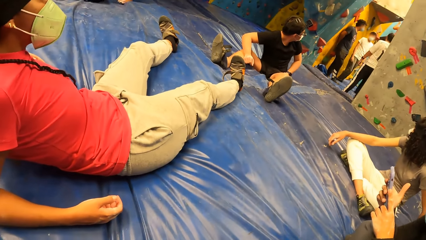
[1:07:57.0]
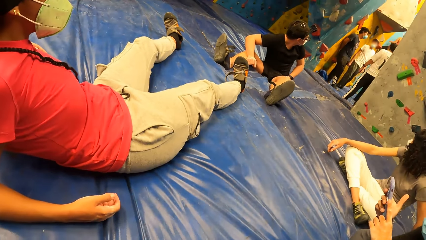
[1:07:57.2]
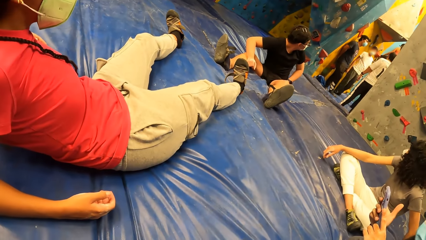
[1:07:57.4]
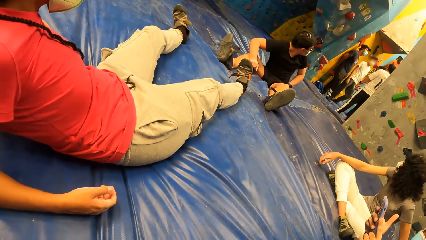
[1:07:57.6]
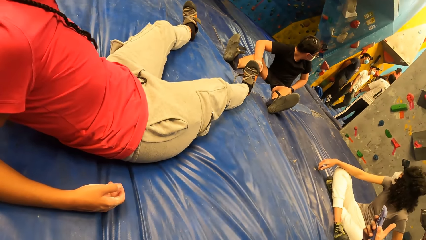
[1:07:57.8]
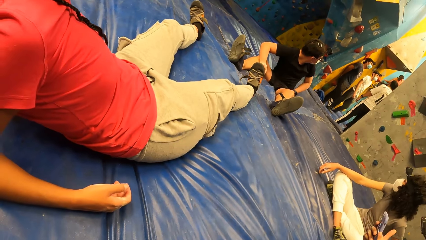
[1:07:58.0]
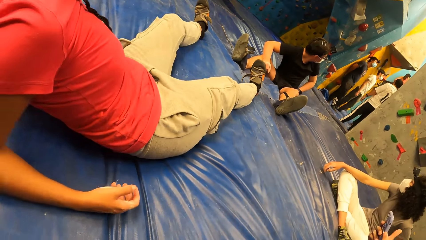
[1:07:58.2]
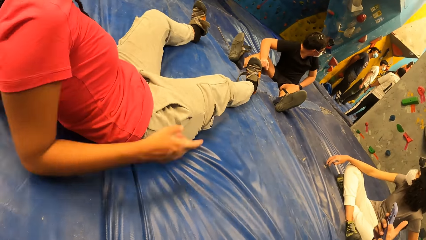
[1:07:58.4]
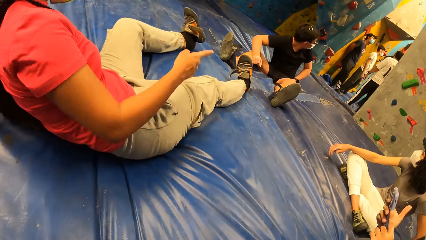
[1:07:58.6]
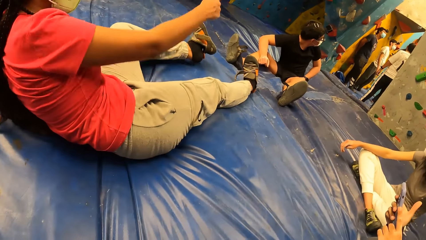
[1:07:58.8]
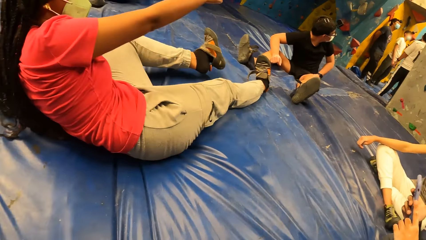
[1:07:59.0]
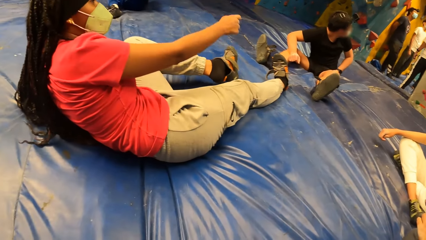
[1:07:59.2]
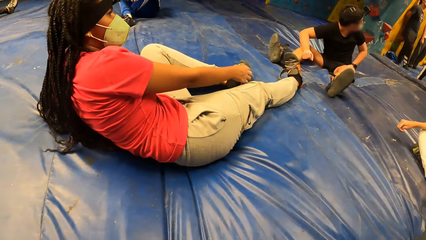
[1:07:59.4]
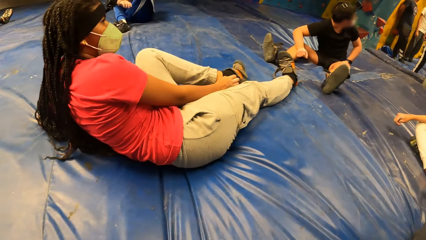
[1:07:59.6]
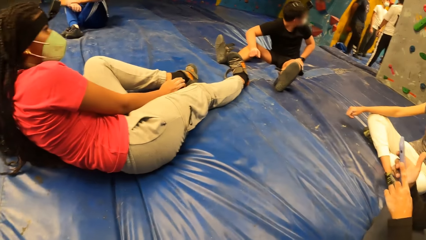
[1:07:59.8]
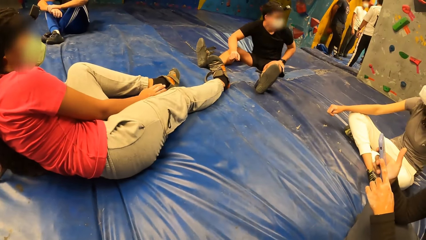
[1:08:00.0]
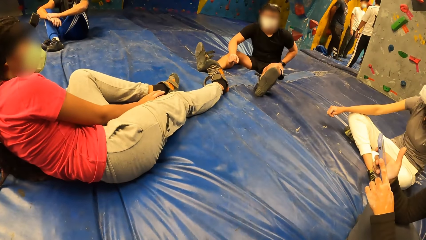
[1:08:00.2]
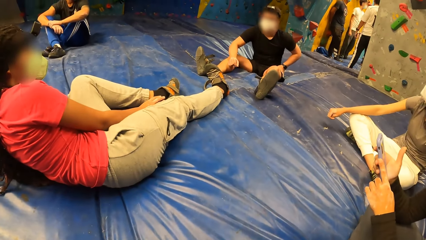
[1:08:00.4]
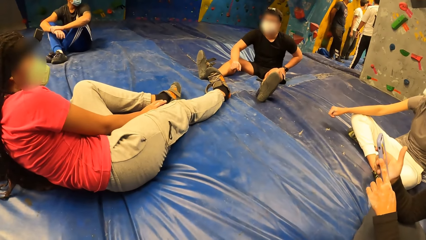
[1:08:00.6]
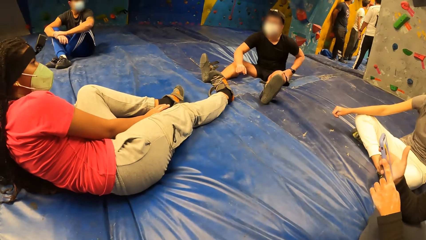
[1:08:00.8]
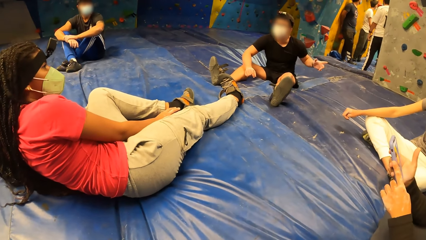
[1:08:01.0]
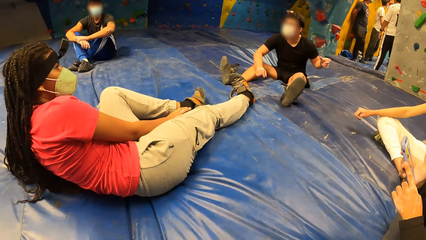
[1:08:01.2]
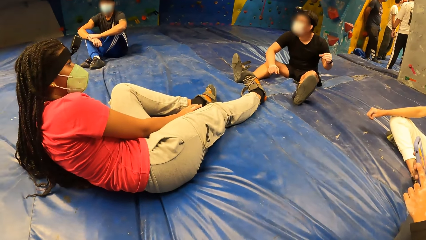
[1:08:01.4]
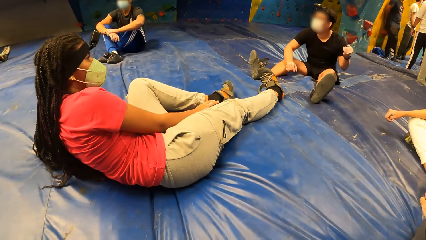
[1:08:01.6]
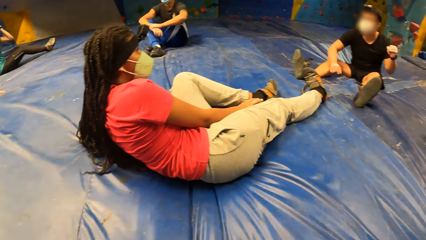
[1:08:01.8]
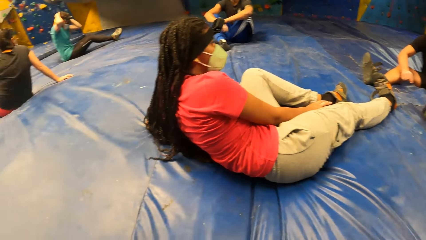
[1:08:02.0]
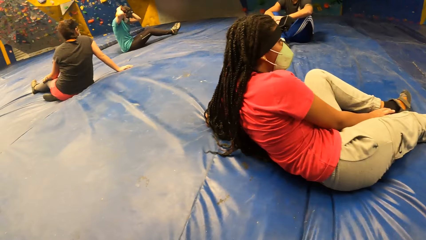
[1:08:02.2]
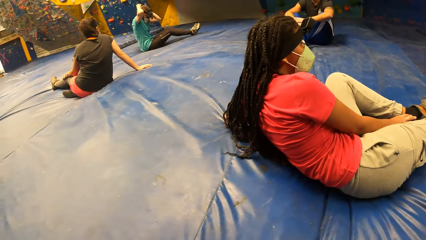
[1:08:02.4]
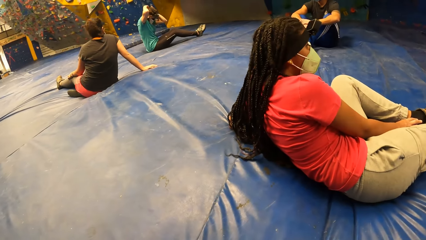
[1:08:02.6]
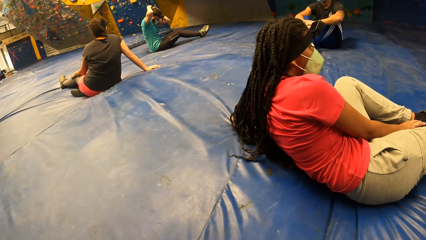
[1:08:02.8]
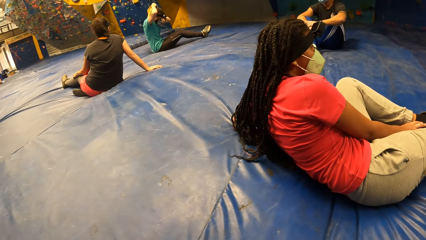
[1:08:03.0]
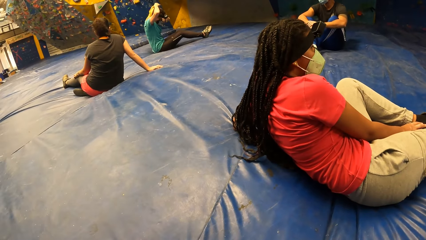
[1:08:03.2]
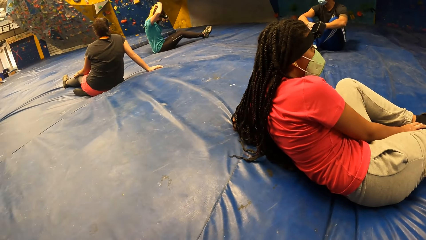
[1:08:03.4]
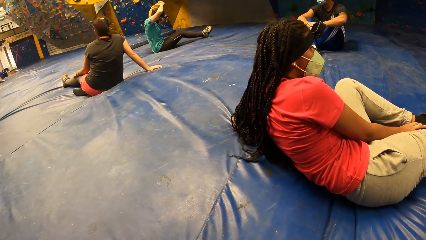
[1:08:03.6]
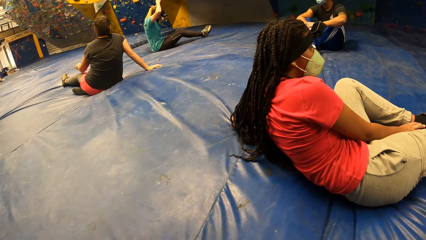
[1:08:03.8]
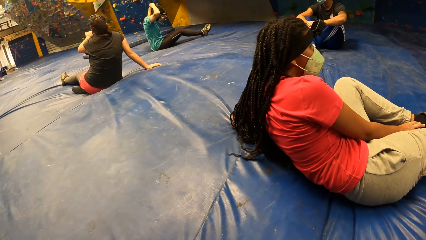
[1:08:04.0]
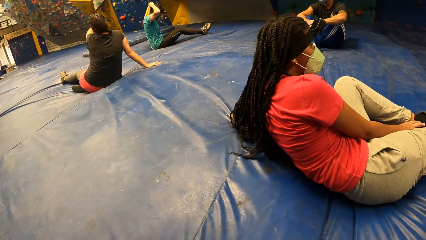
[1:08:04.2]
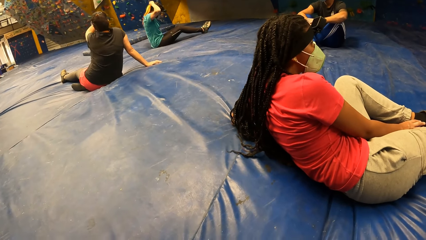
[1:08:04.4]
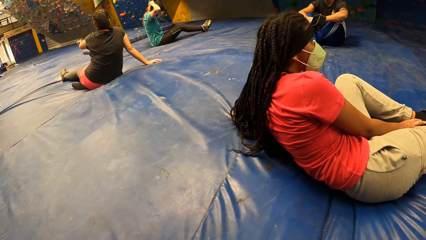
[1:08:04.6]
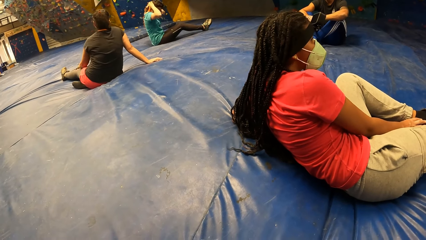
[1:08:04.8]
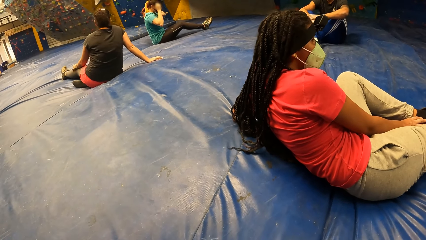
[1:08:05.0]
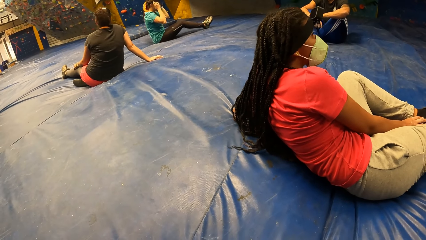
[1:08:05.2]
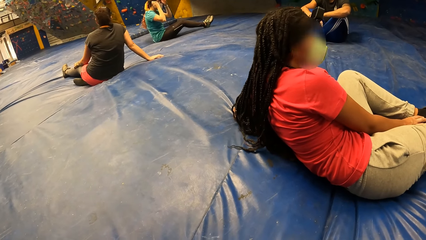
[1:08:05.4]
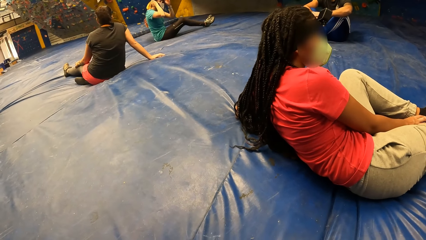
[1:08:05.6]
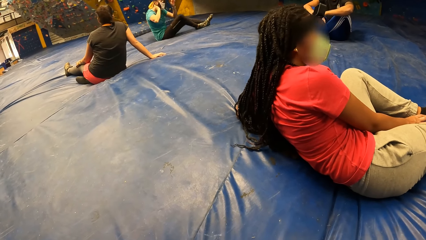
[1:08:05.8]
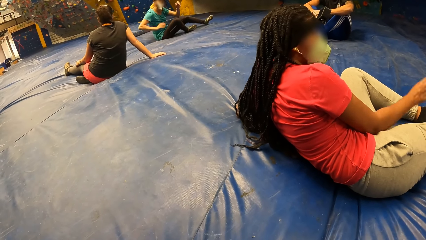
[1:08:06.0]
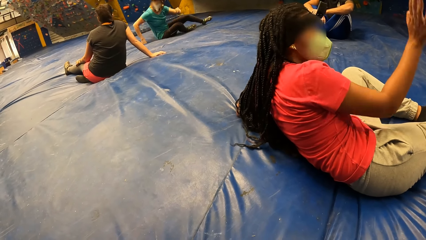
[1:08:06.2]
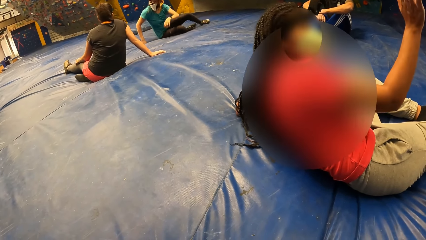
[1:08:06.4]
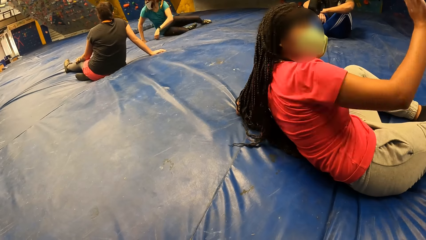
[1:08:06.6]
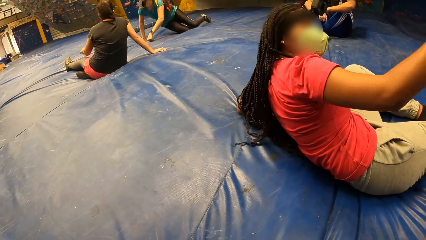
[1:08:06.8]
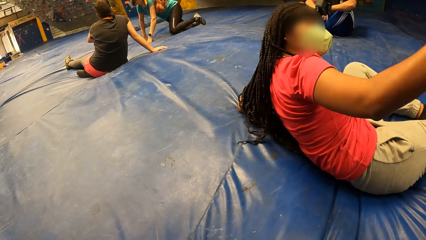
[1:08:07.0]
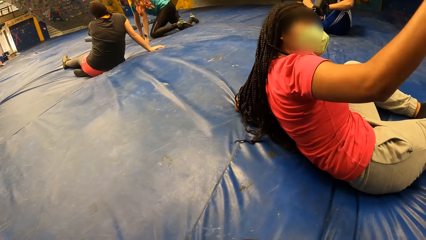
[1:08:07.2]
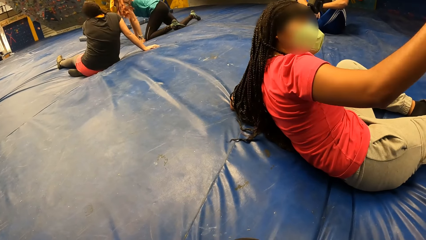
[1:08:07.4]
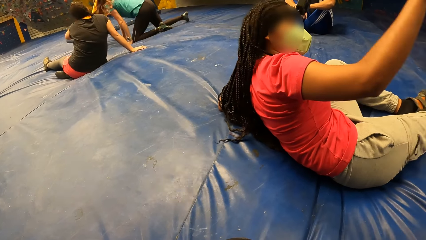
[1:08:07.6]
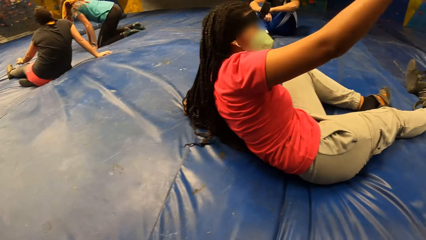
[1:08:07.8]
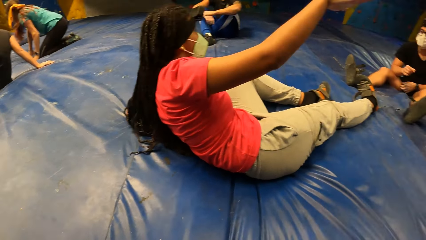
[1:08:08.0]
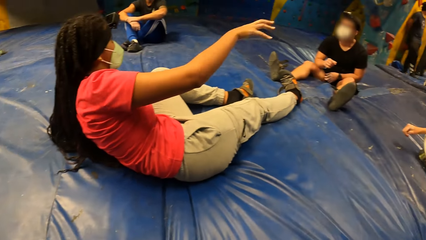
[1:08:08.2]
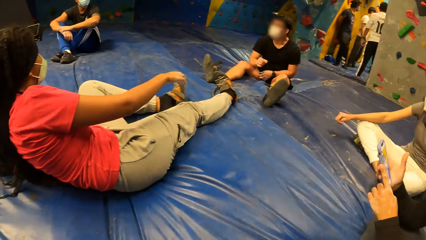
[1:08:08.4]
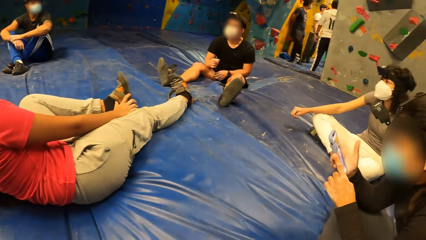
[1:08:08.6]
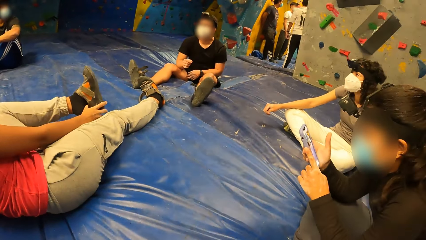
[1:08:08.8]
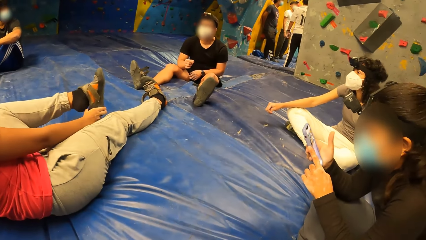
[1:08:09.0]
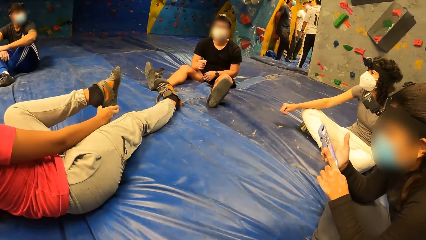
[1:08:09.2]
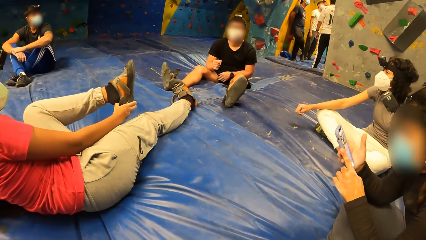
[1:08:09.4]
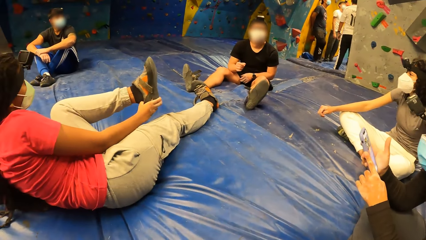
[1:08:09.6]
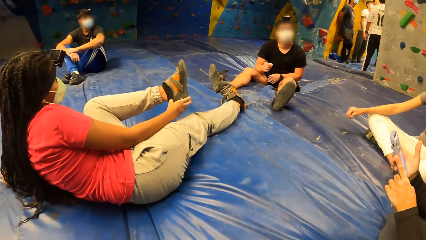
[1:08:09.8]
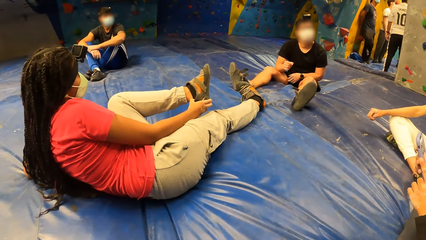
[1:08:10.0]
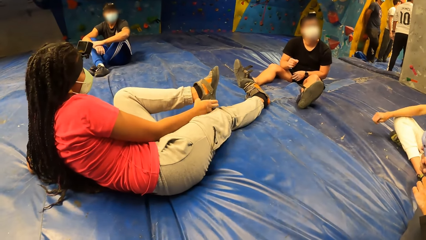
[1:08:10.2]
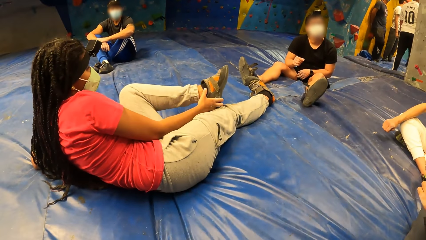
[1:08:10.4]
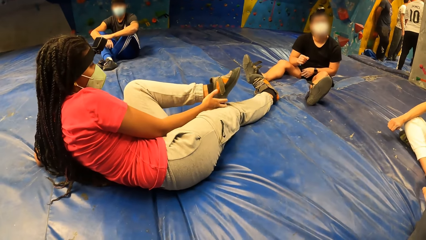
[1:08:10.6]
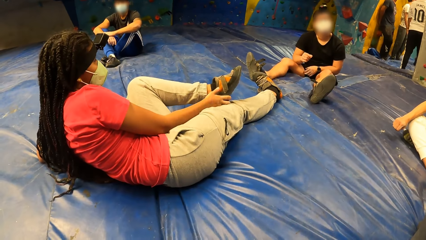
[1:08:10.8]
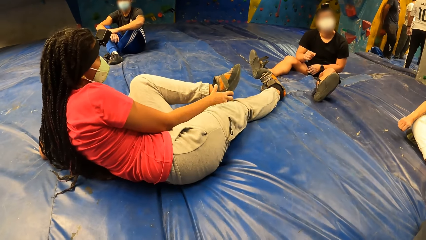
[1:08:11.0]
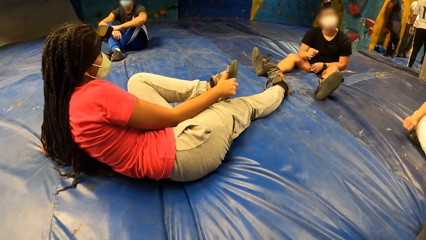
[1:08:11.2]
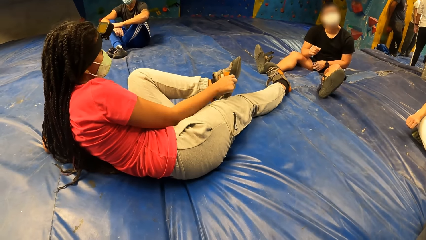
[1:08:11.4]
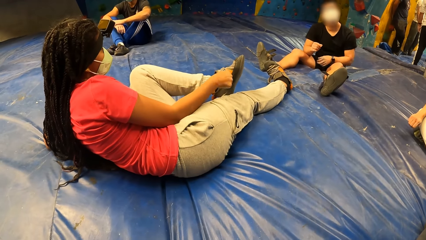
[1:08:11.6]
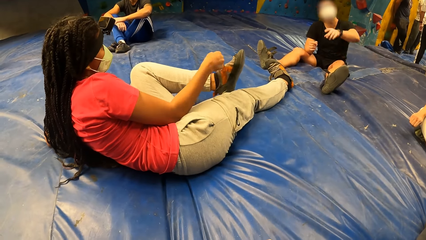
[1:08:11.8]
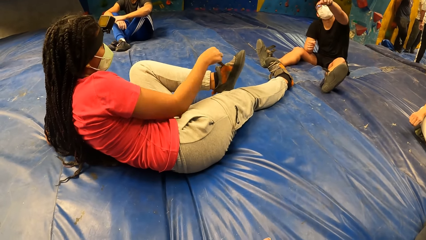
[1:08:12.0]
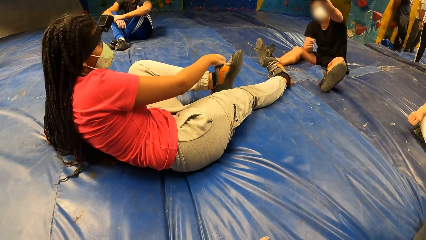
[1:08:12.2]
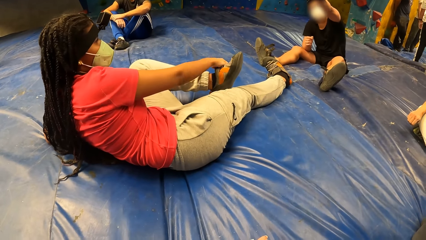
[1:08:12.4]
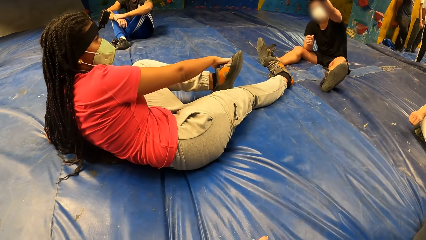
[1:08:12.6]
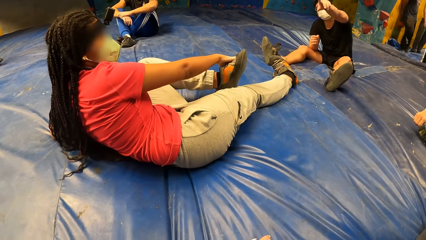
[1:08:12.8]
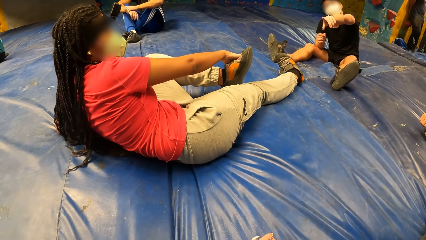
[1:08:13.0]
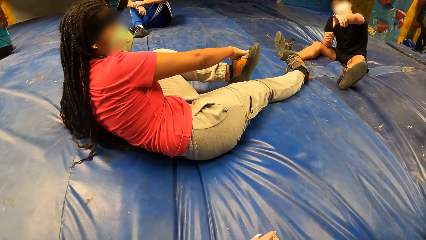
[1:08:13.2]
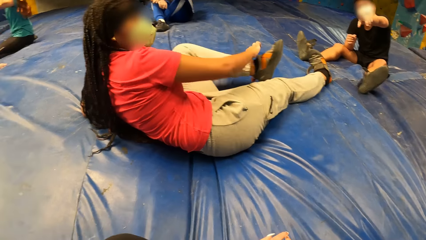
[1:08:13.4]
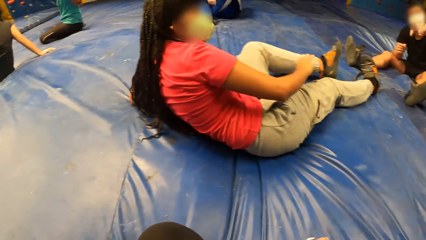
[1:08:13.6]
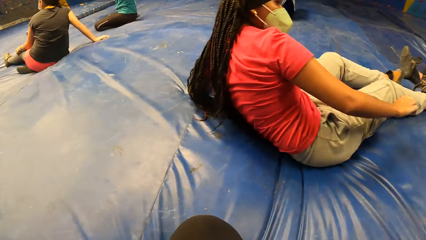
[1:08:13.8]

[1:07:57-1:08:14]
A woman points her right hand to a door or wall. The camera wearer looks around. The woman talks to a person. The woman raises her right hand. She wears a shoe with her right hand on her left leg.
